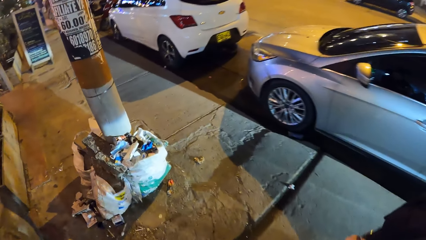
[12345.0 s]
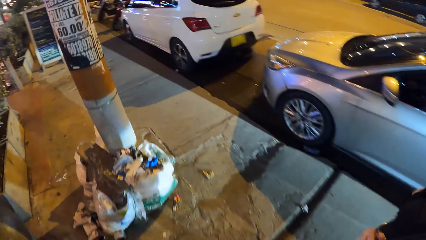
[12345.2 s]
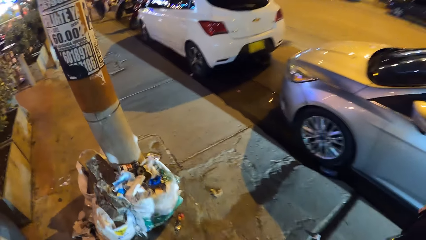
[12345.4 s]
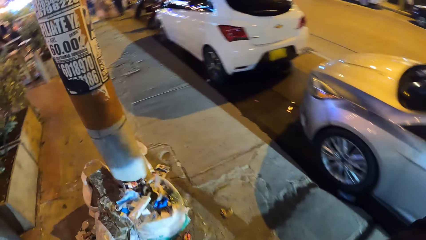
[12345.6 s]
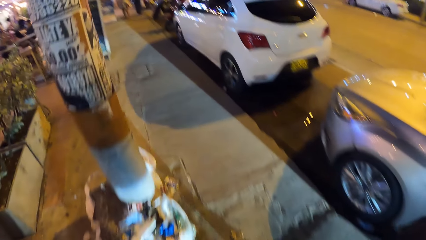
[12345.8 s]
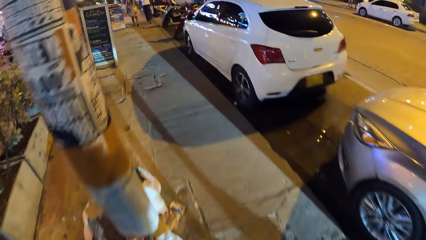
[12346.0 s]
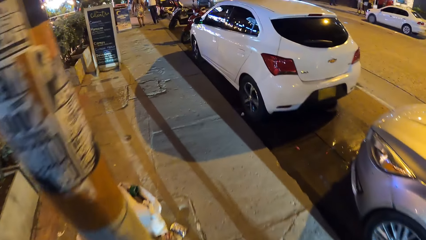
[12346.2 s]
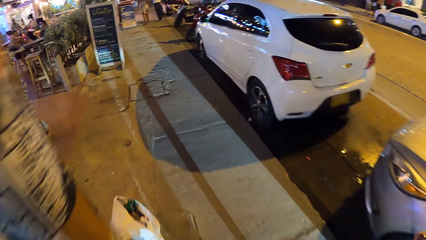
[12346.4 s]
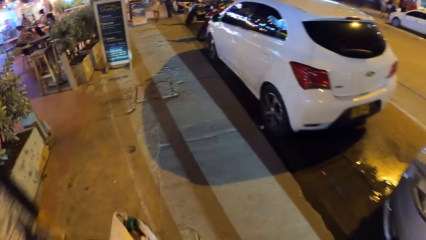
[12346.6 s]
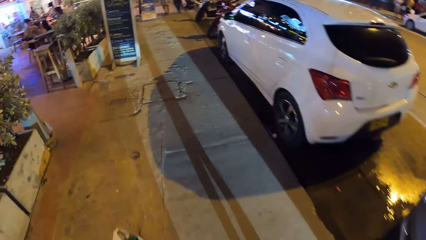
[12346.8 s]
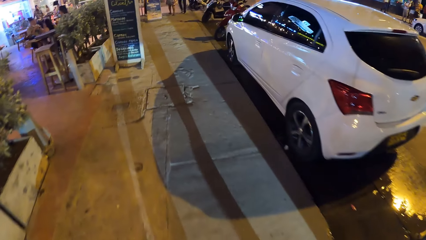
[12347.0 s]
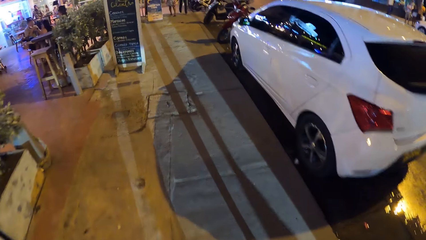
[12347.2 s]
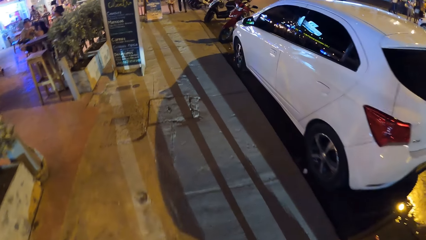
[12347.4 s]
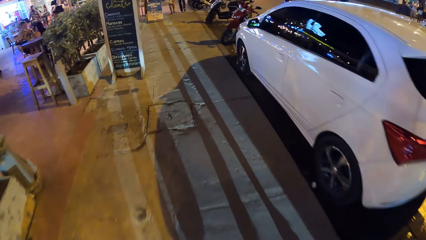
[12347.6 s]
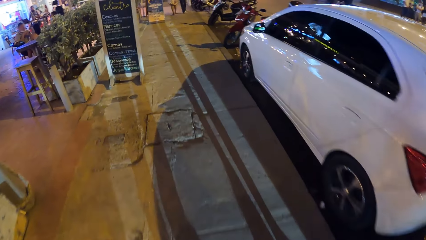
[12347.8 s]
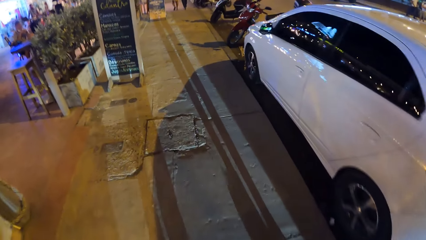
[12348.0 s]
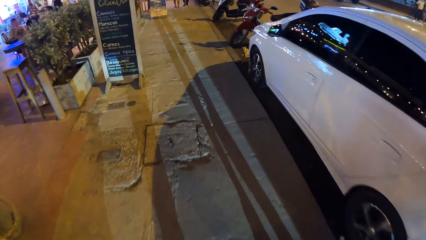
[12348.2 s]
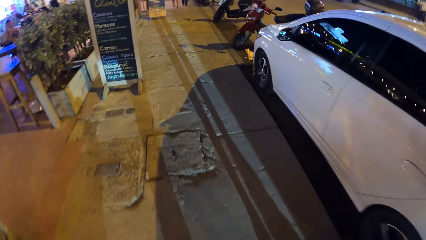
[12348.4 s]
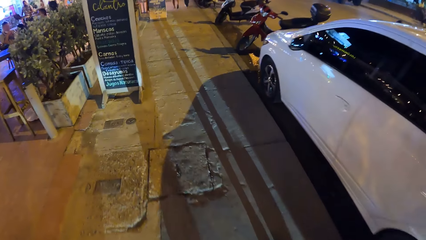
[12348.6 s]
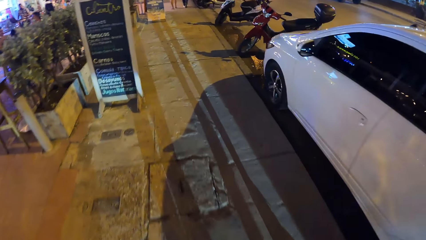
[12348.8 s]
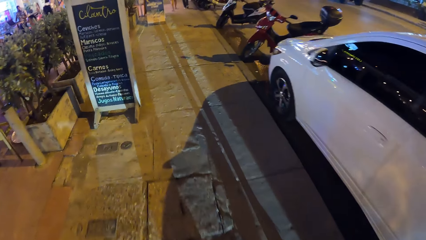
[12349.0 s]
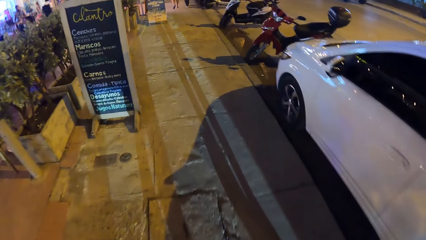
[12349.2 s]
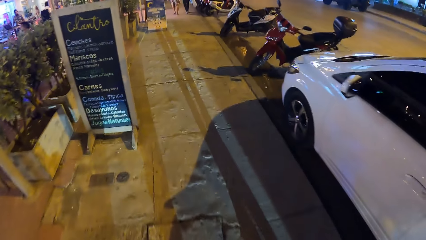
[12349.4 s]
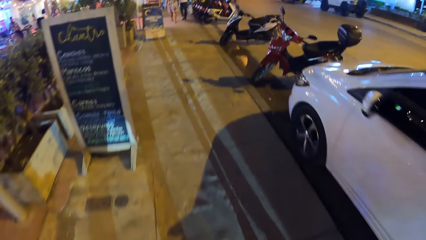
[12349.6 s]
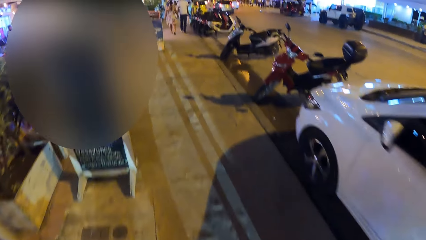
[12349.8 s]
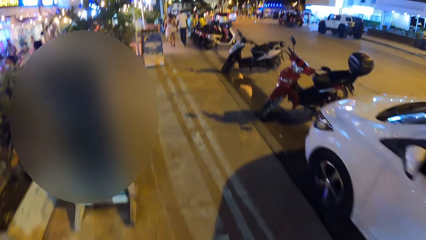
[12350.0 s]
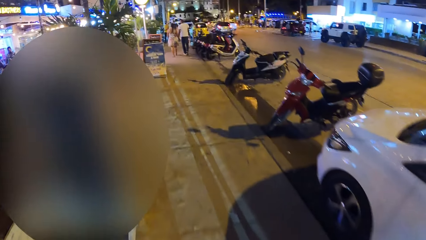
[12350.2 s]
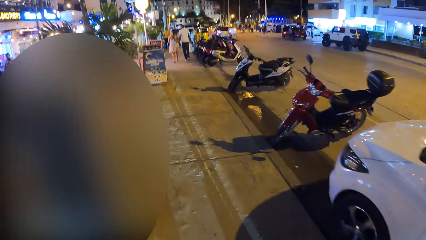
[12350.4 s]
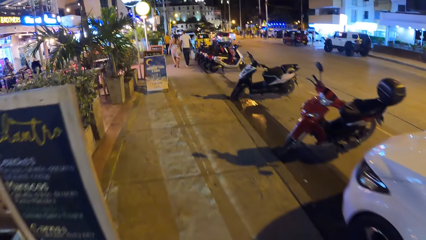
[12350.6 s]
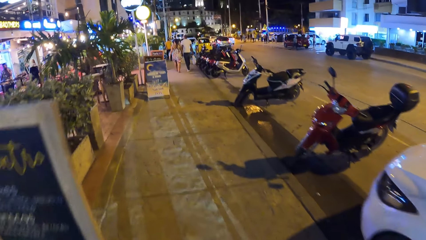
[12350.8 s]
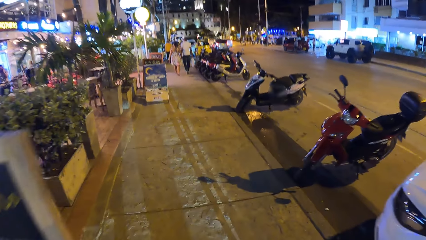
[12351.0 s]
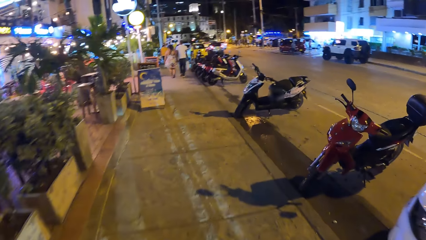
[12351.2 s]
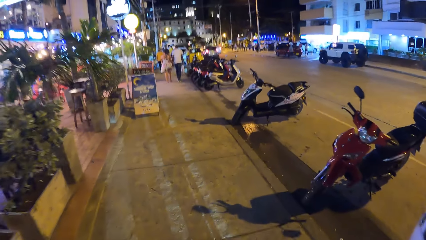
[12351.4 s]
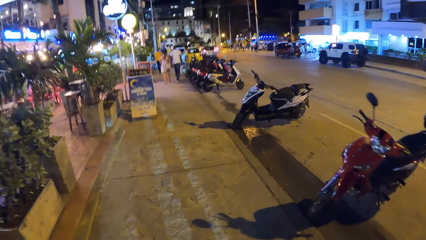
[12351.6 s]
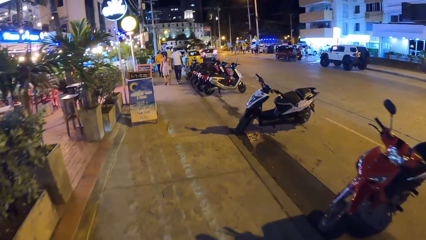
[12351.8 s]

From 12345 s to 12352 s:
The camera wearer walks on the street.

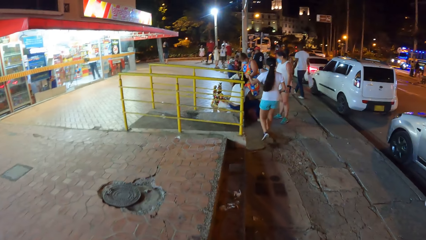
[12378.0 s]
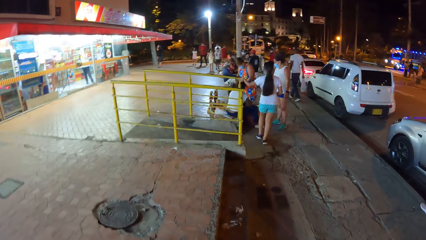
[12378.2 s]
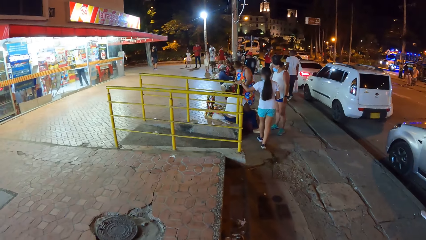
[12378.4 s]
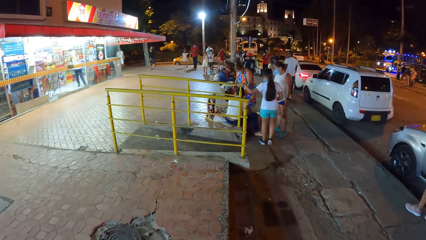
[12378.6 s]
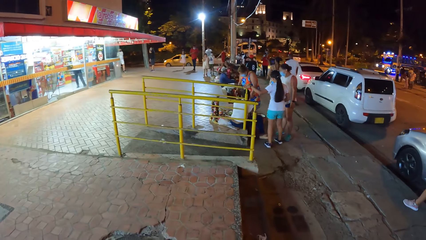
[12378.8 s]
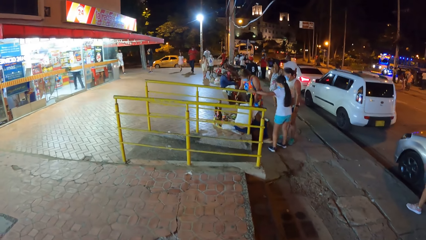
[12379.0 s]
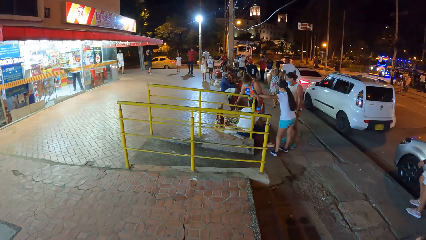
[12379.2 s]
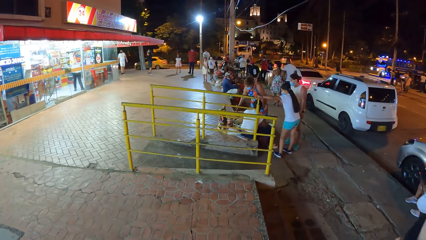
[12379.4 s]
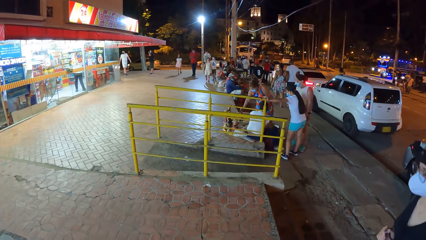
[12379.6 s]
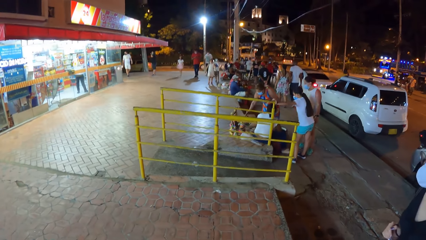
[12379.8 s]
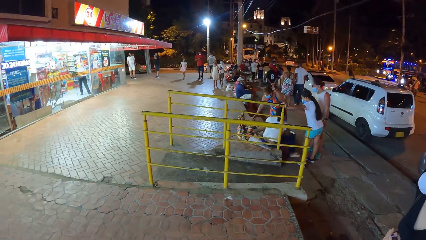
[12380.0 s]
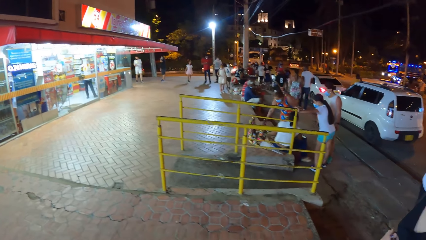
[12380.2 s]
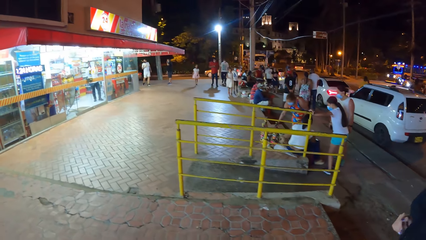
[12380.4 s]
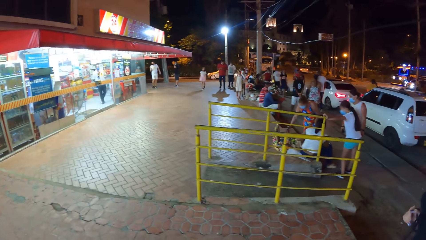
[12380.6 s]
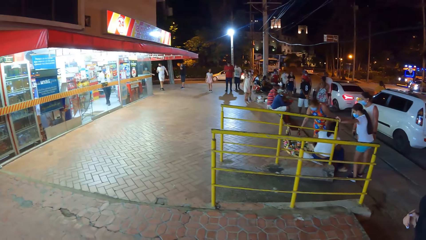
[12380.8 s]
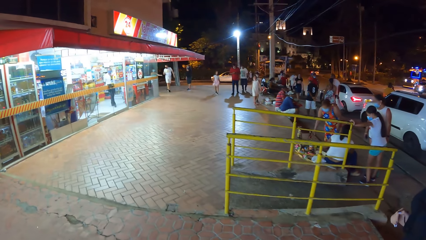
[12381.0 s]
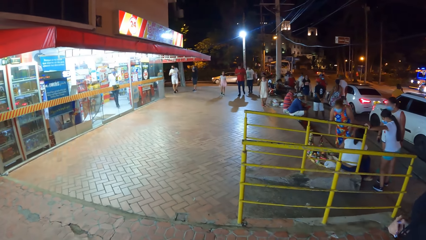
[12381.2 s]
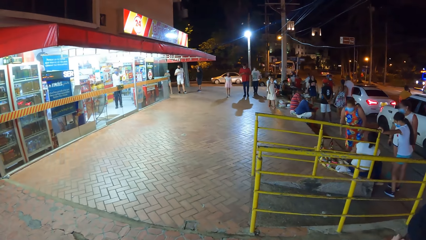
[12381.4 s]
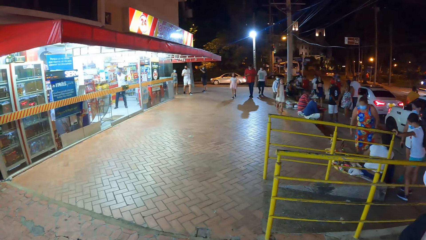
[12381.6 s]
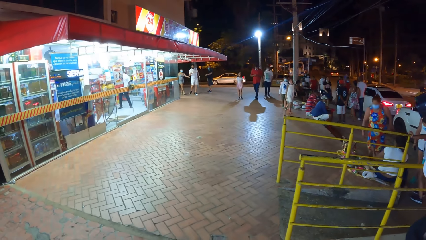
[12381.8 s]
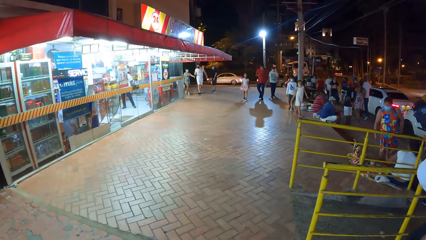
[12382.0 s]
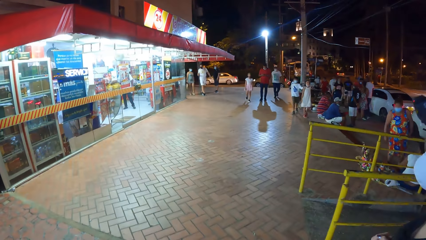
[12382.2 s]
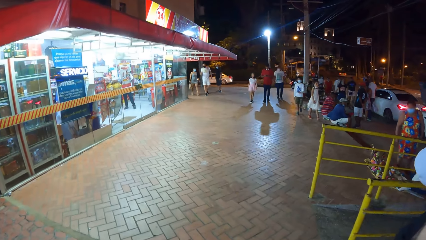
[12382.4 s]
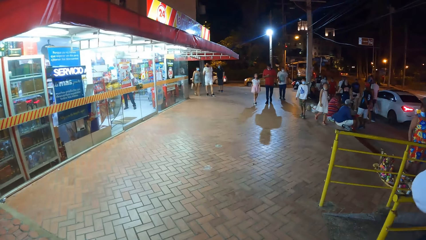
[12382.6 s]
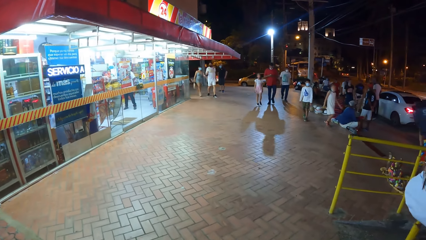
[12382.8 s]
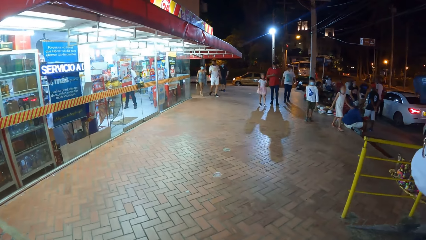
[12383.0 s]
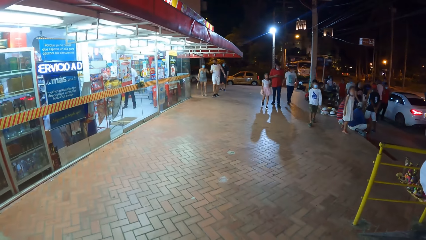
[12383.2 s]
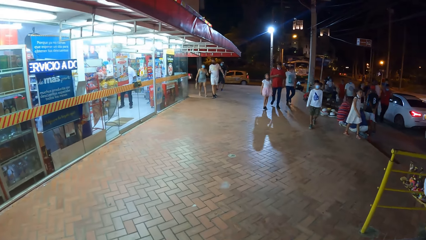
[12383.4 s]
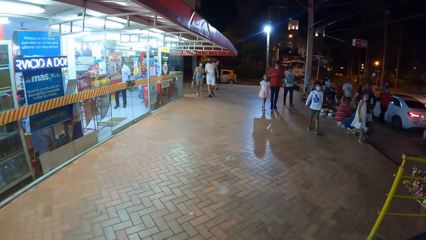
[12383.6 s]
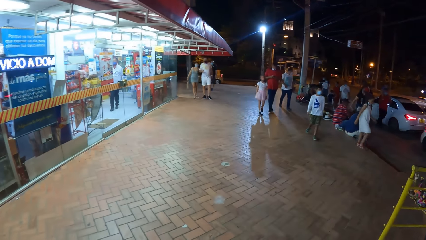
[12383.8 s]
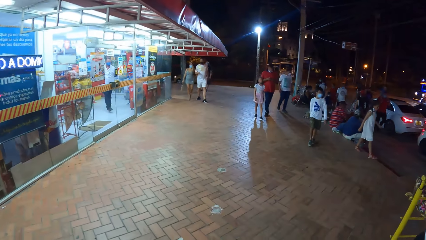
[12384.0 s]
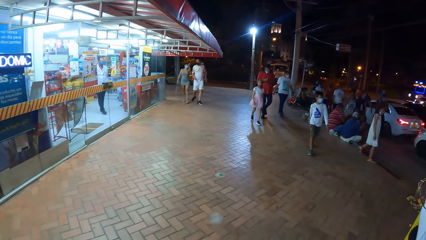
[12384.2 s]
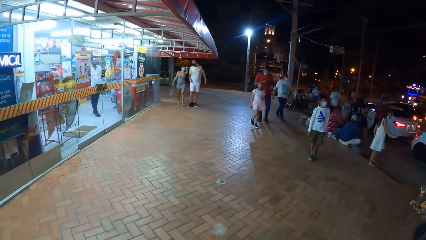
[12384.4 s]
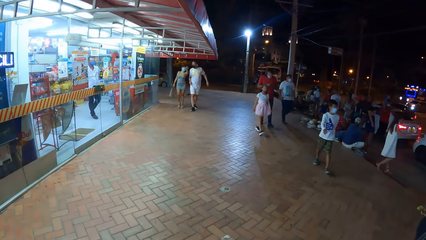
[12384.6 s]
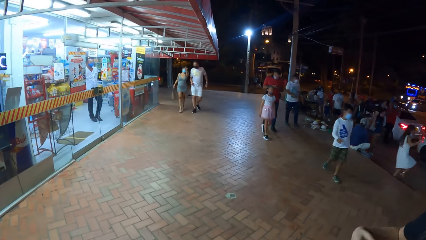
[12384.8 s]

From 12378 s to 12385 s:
The camera wearer interacts with the woman.

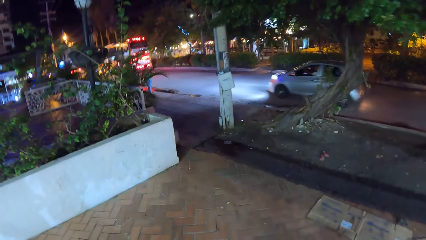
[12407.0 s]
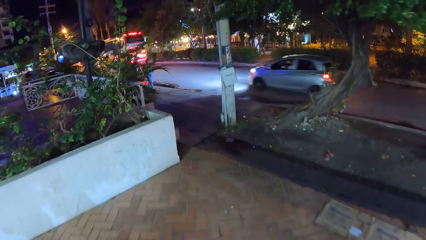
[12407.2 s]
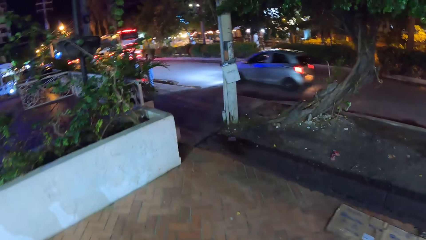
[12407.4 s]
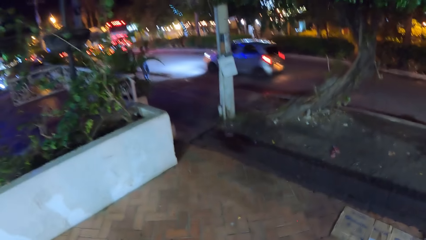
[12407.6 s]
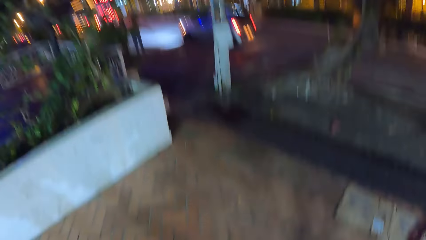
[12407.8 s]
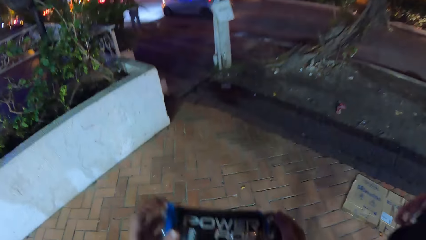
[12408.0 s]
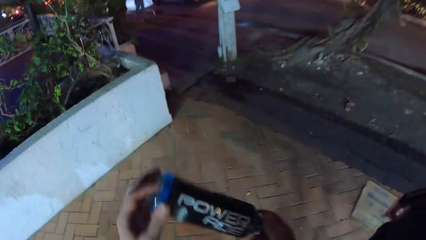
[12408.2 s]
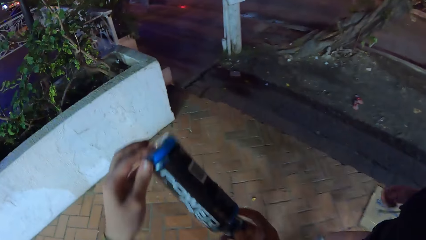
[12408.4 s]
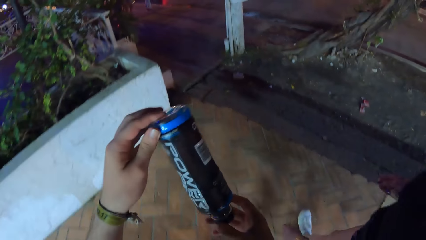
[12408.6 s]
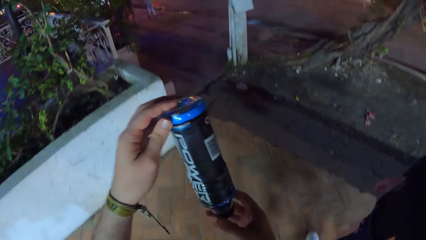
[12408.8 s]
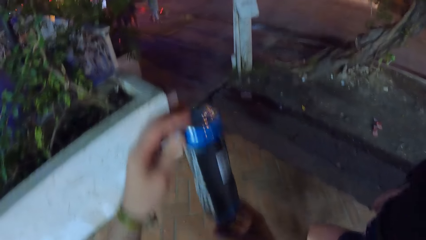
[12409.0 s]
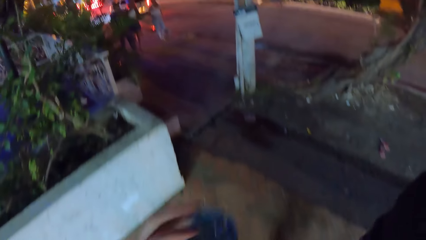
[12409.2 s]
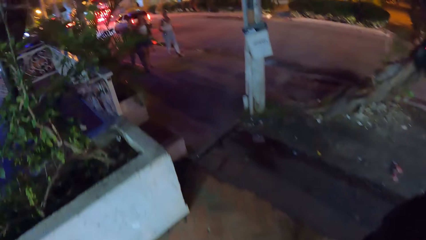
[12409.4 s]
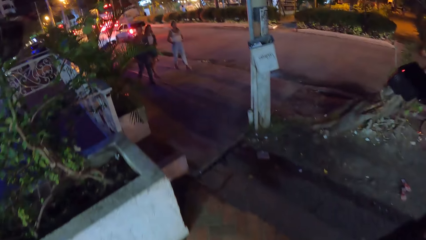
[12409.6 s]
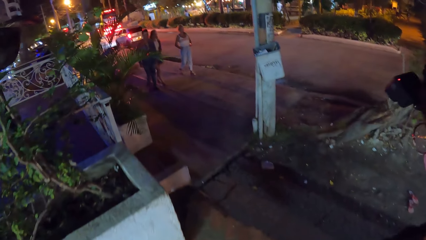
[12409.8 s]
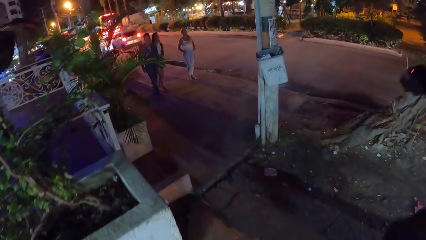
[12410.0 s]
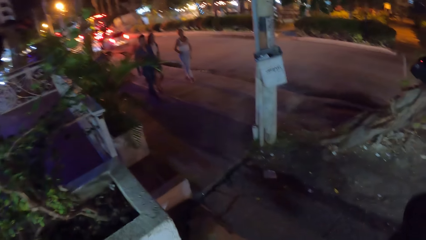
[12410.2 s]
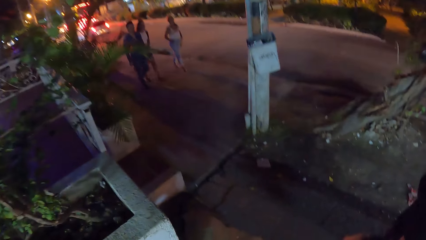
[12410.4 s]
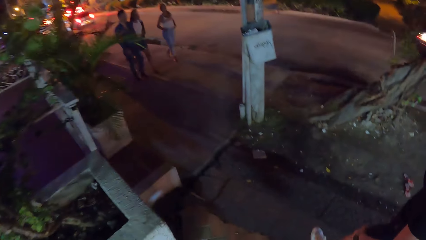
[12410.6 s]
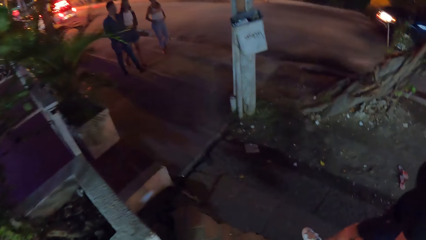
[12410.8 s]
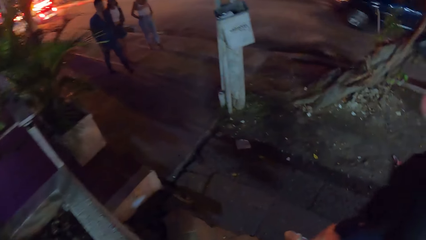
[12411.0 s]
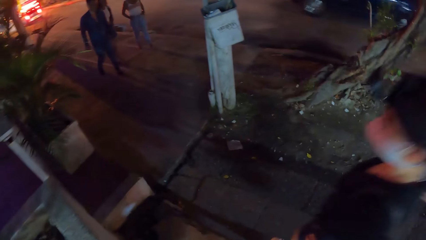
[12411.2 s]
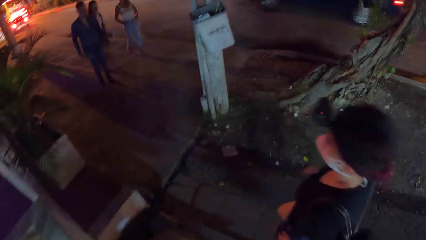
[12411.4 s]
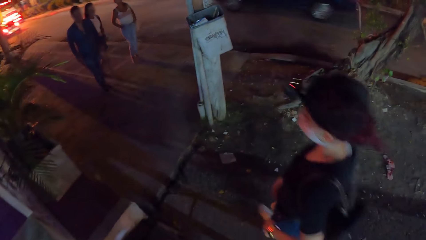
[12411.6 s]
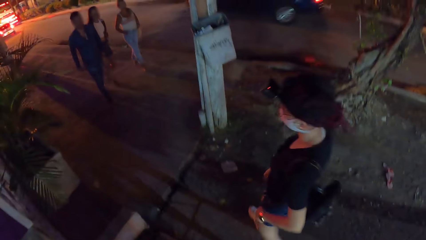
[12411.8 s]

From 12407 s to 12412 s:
The camera wearer holds the water bottle with both hands. They look at the bottle. They walk on the street.
